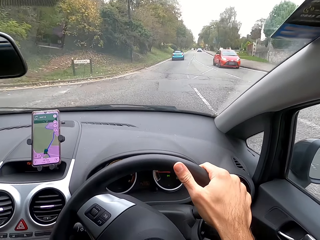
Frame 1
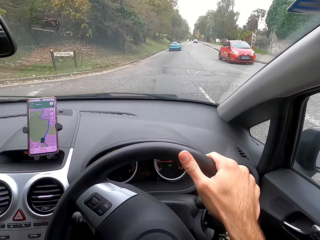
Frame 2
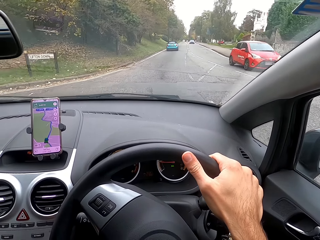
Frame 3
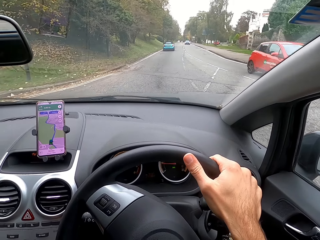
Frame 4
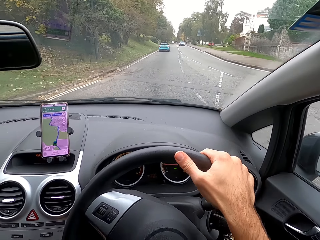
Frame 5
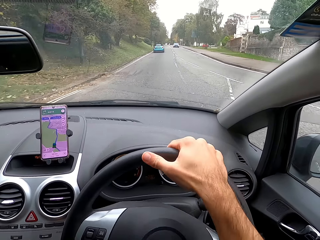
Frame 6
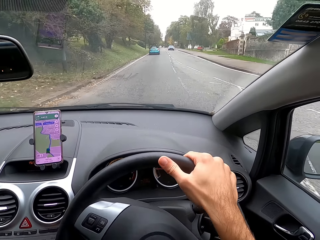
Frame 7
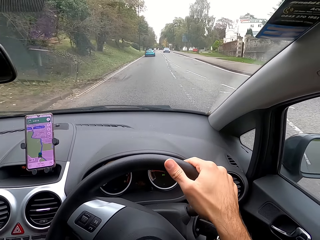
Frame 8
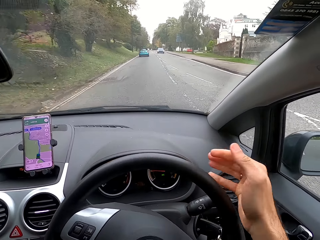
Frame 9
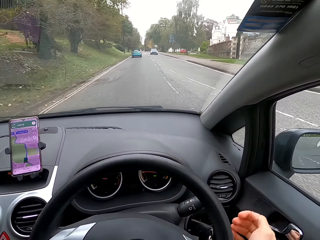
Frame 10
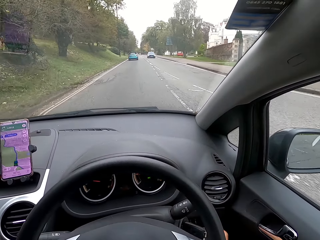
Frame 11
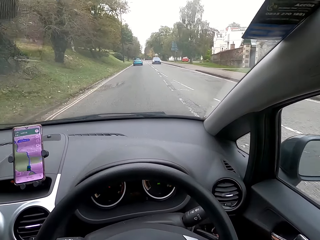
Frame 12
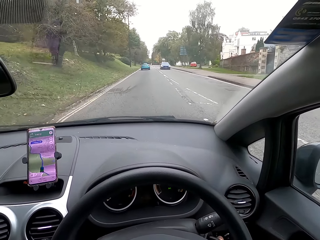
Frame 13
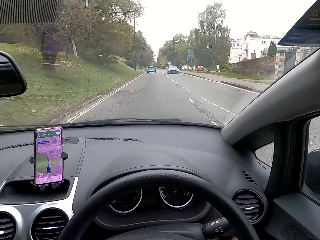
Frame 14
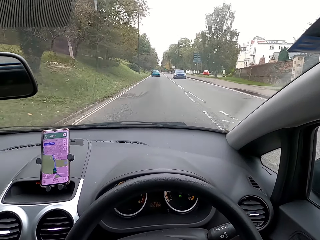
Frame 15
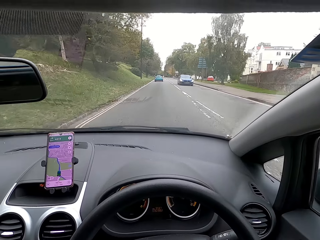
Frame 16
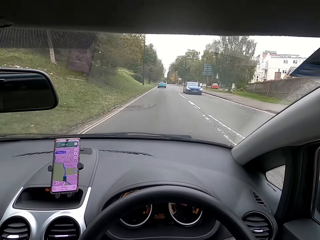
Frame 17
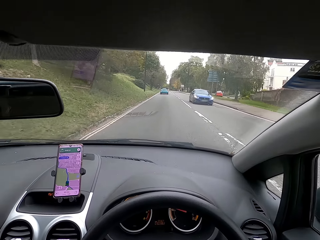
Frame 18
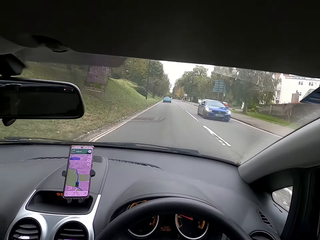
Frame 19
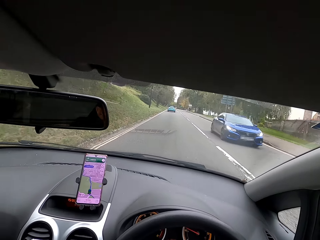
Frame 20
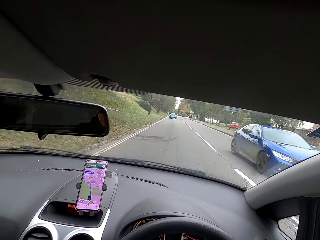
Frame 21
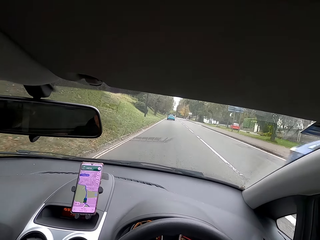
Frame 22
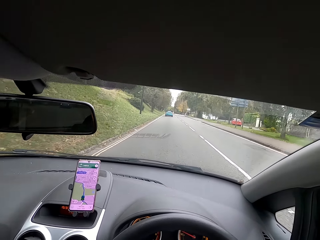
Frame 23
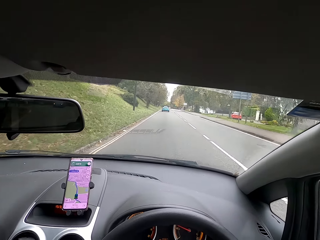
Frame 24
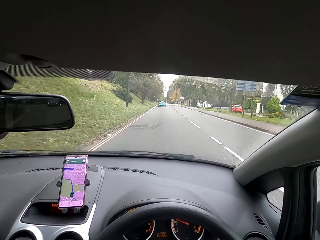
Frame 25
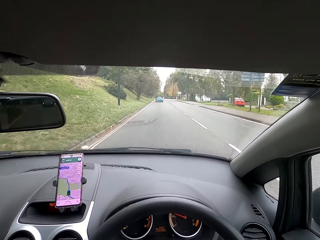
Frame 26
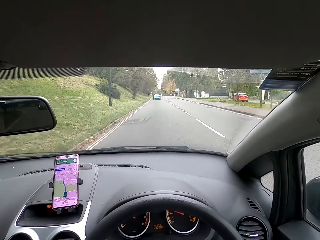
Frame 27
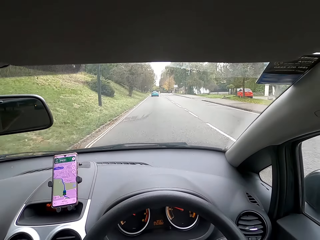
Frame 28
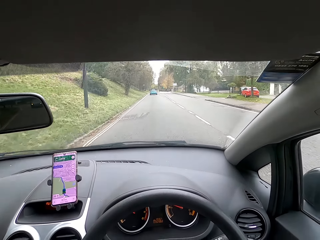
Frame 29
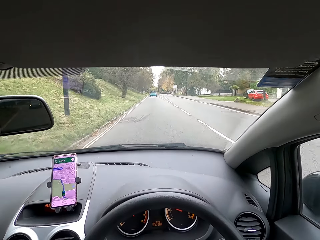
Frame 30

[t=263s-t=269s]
The camera wearer moves the steering wheel.

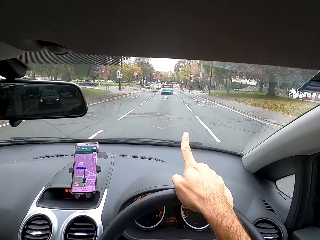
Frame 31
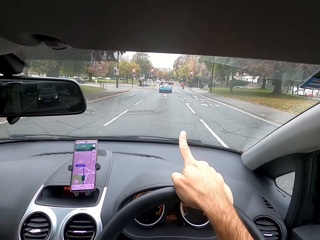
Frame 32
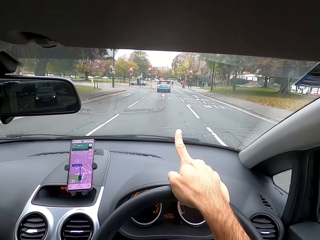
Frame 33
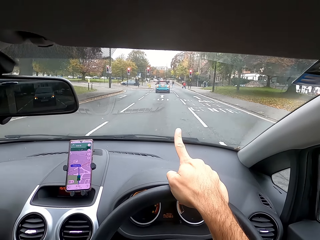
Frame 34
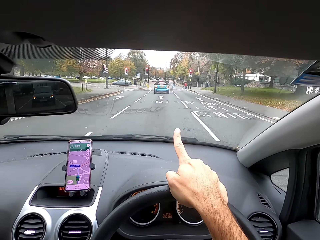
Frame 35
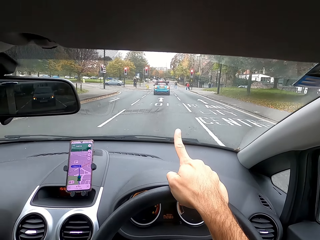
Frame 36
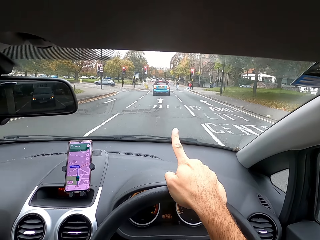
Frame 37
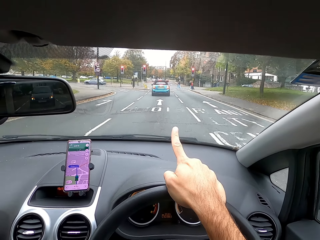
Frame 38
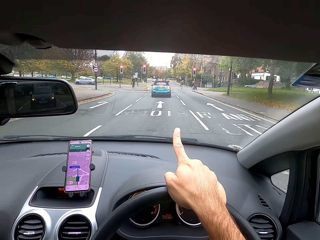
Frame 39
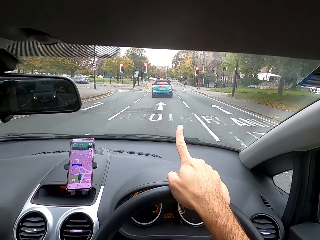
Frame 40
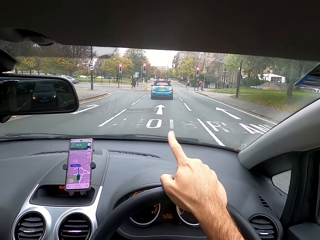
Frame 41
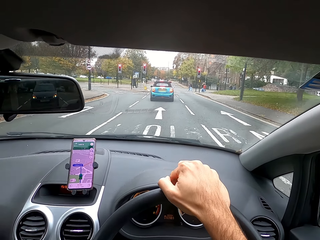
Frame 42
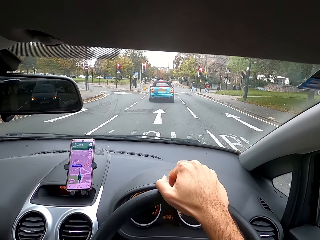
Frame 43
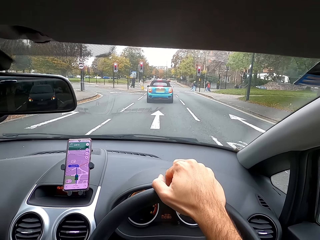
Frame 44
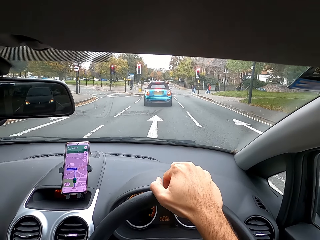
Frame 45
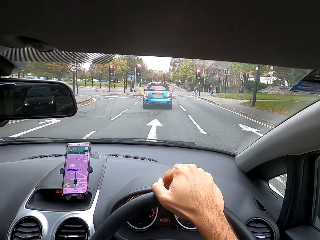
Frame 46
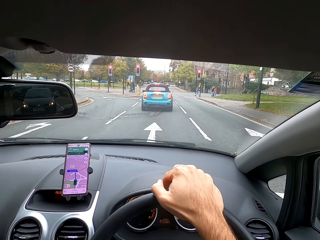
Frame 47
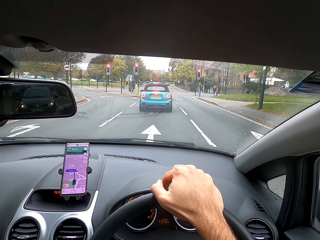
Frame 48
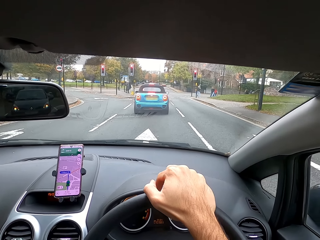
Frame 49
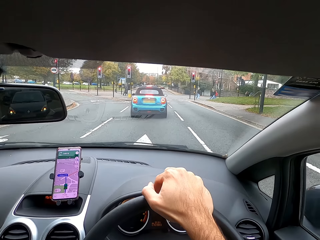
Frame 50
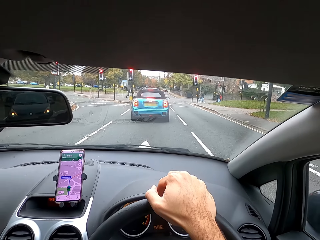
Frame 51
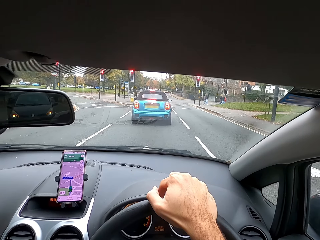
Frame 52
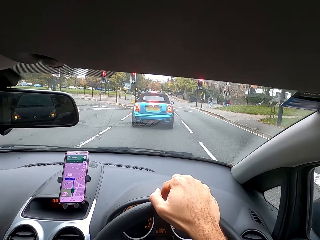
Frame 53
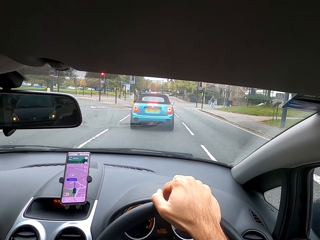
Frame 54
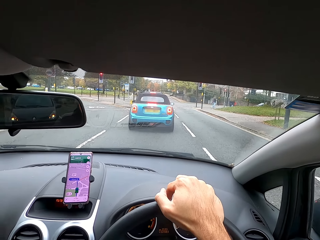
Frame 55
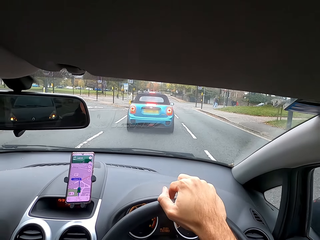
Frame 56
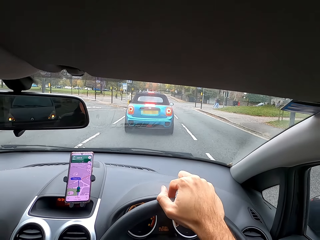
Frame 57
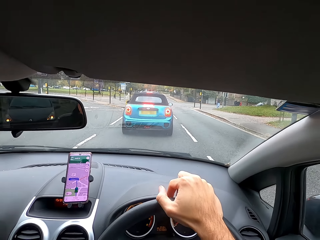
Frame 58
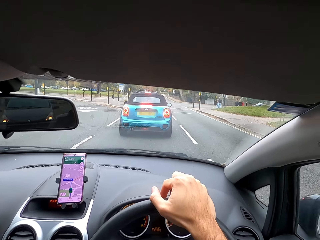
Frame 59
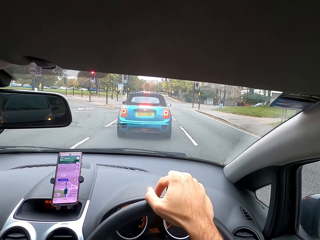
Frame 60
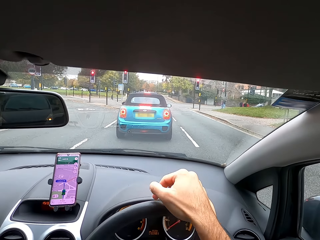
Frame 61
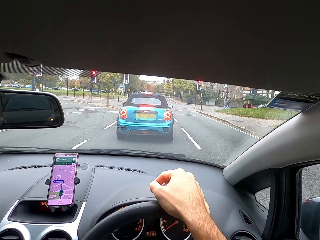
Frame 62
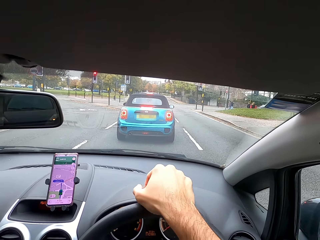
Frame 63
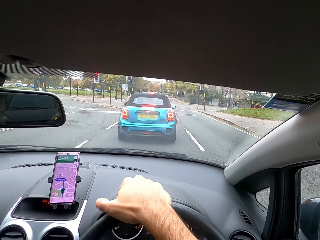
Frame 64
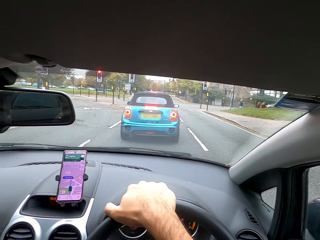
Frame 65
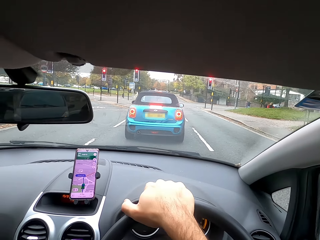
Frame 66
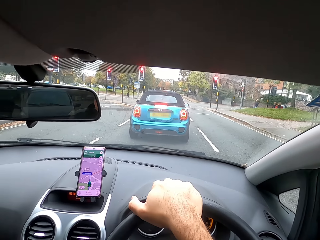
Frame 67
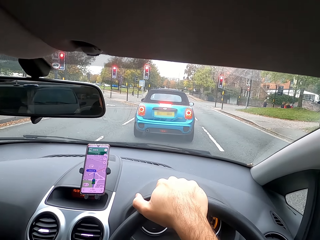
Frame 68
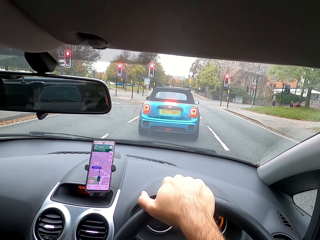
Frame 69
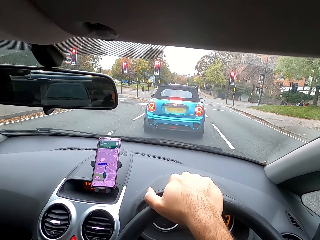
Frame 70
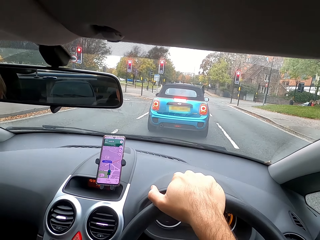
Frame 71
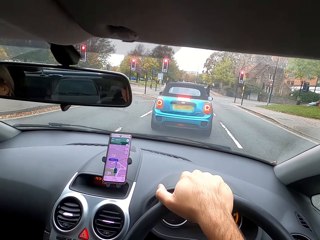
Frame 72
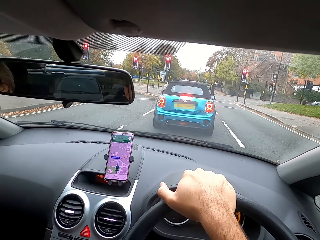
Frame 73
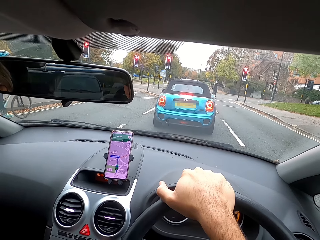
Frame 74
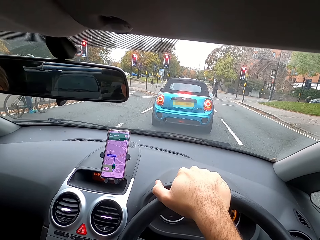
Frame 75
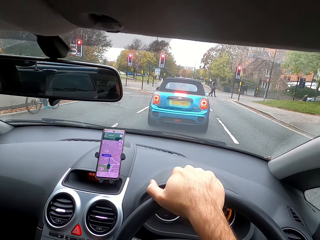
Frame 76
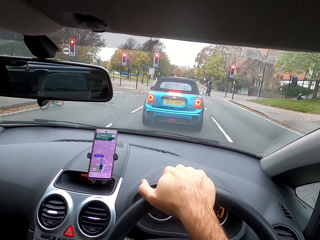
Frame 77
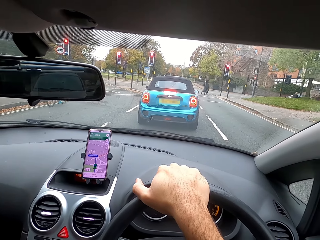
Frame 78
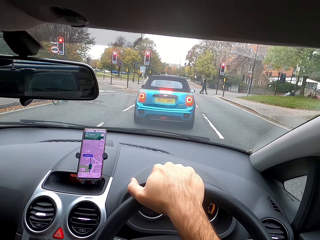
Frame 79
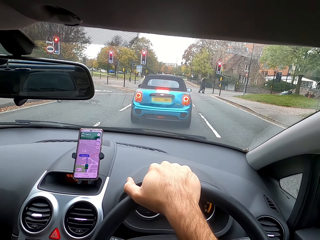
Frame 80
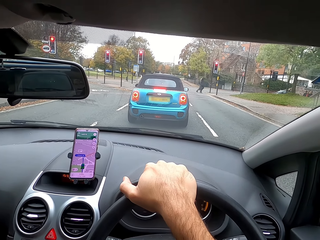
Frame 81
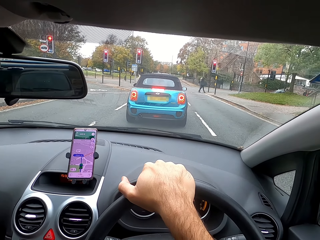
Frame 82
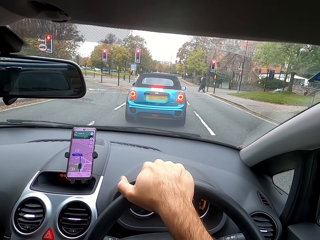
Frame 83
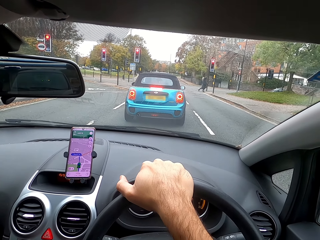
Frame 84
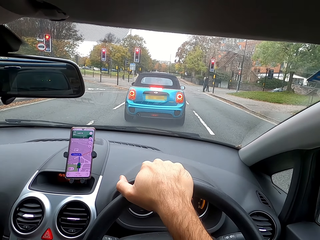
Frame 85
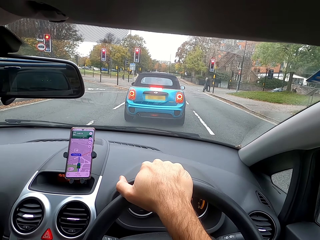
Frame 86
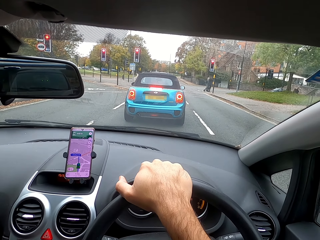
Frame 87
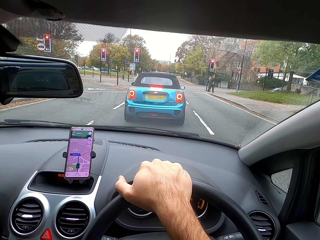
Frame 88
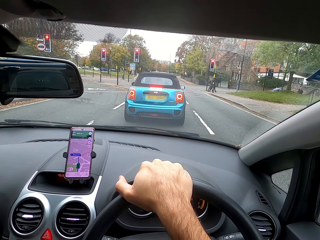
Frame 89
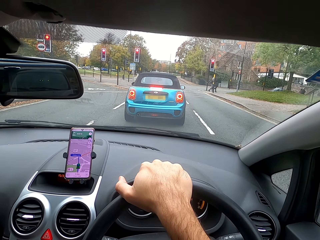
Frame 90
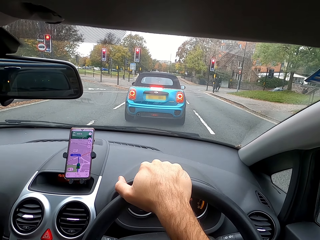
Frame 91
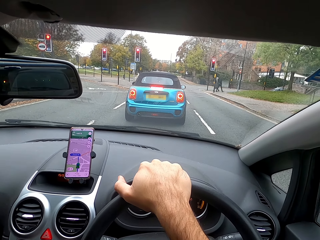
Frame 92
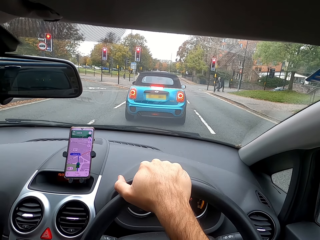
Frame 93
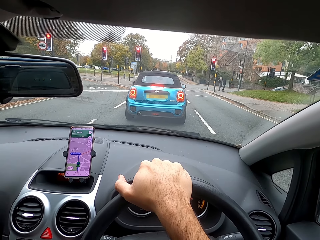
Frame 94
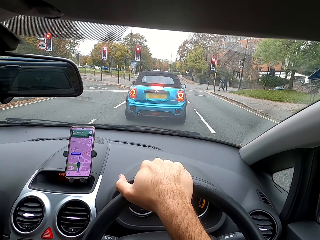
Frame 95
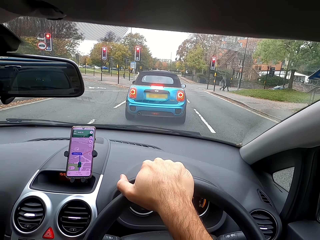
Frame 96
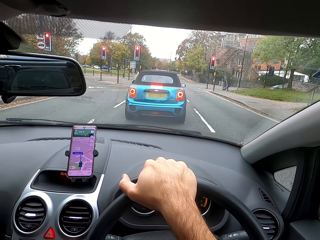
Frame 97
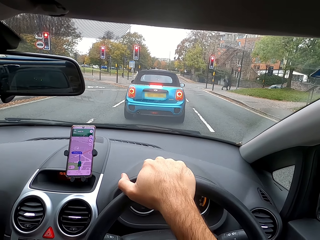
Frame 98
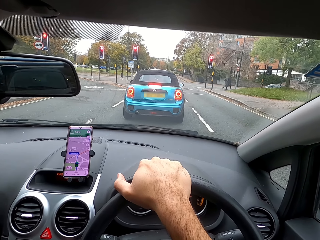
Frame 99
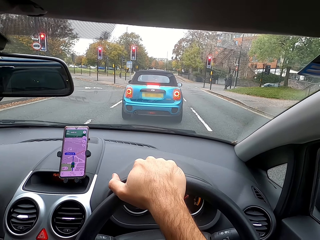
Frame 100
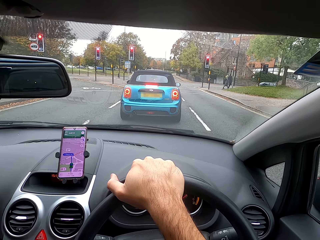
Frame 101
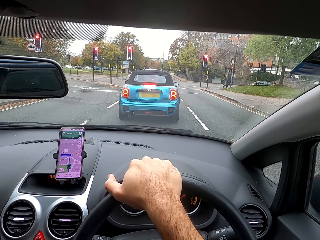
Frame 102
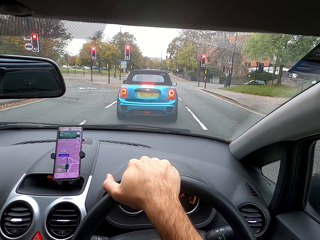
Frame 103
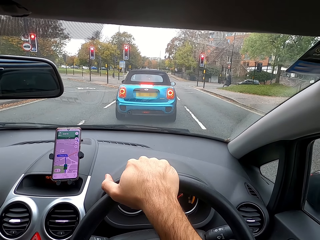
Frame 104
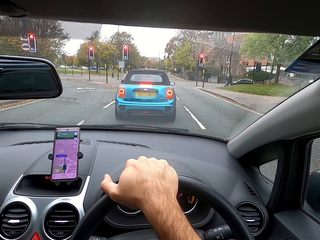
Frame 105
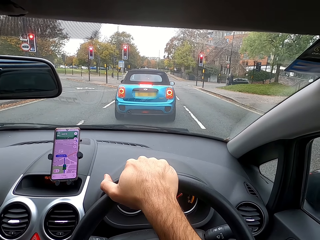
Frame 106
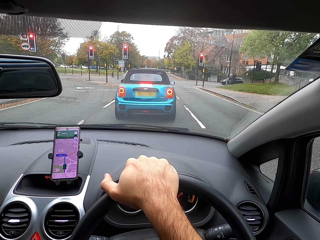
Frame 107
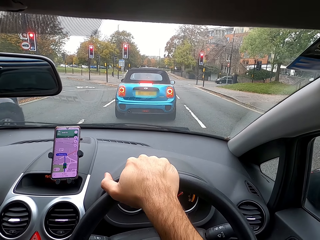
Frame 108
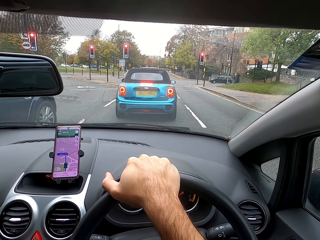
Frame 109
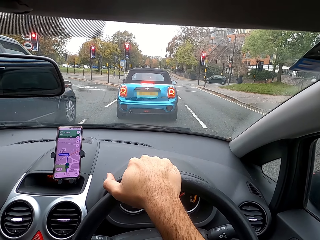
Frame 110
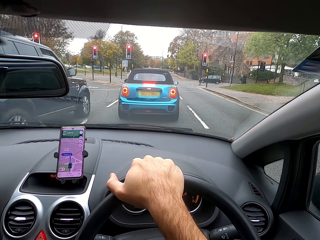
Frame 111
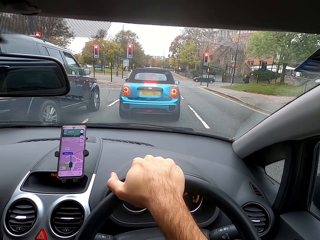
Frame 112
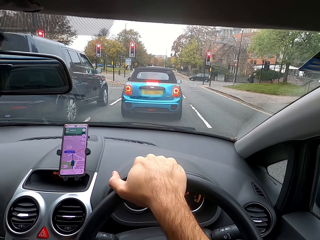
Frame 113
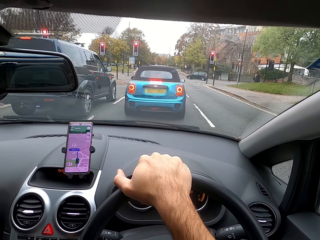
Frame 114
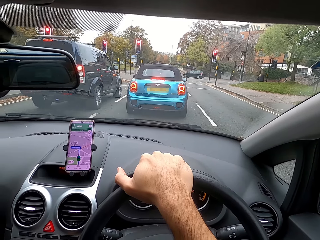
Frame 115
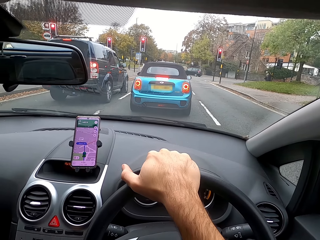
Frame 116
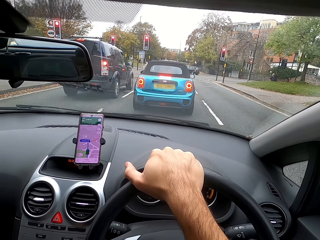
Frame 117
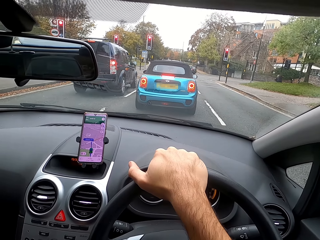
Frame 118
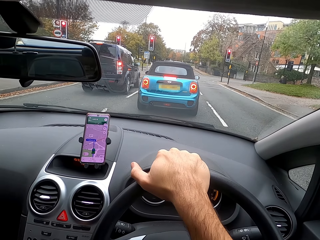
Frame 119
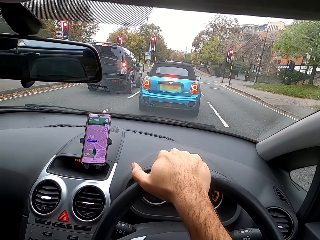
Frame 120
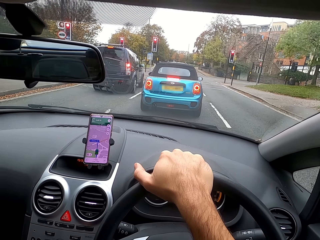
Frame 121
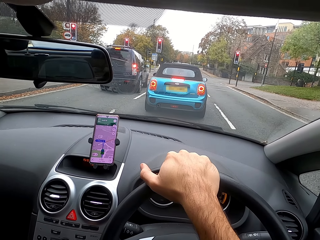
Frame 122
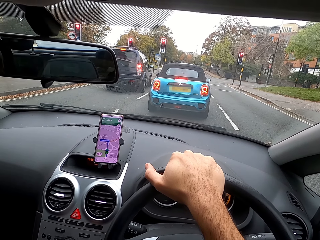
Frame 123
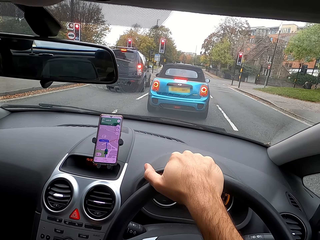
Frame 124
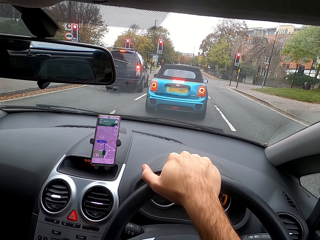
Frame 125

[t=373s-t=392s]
The camera wearer points with his right index finger in the car. He moves the steering wheel with his right hand. He stops the car at a traffic lights crossing. He places his right hand on the steering wheel.
